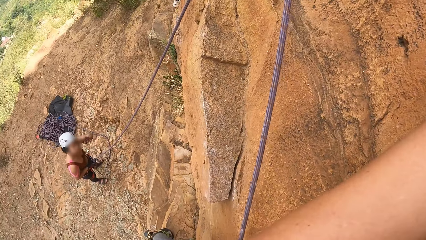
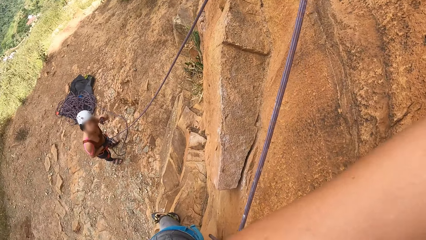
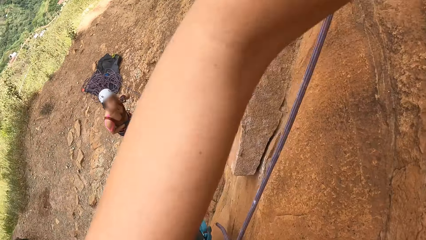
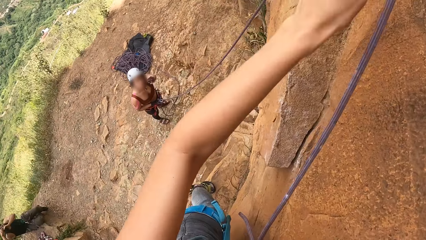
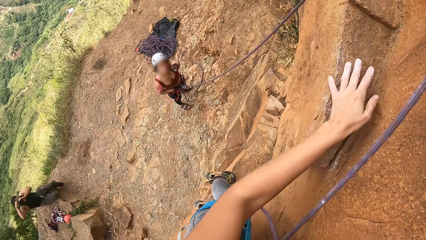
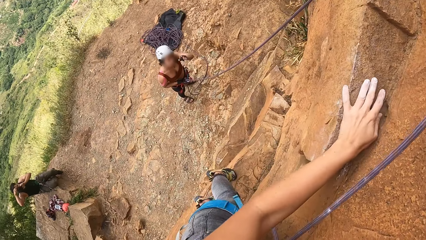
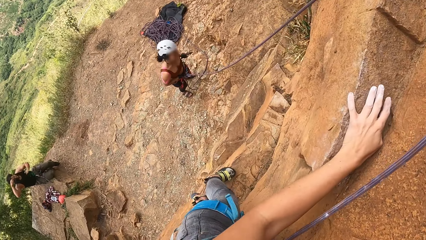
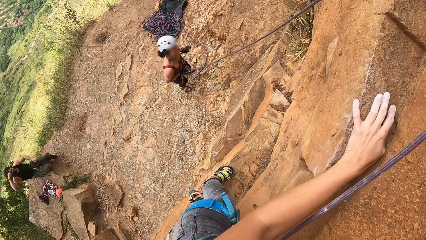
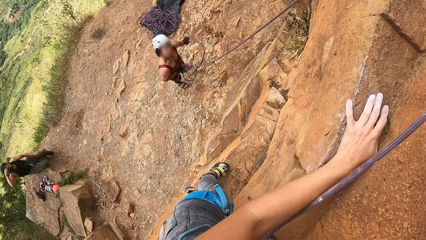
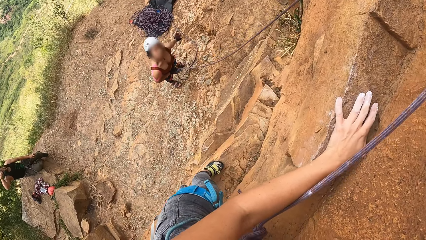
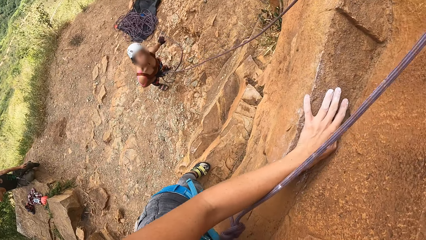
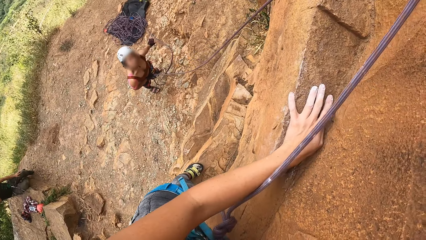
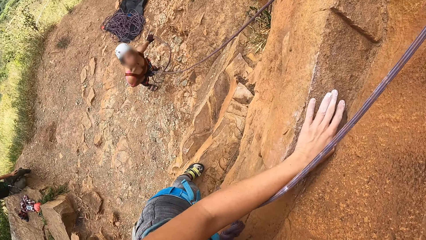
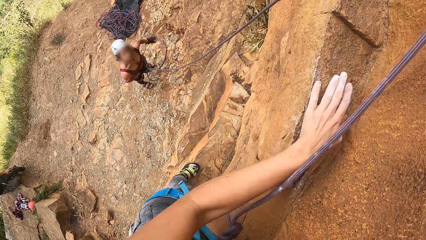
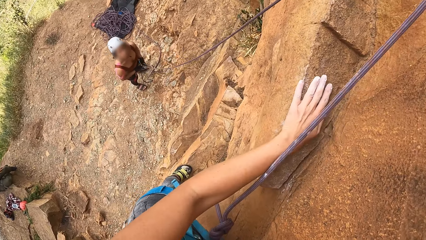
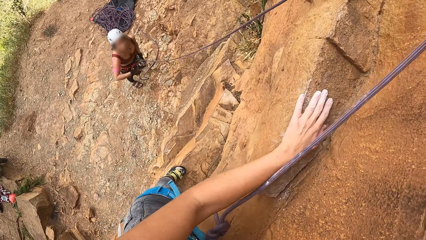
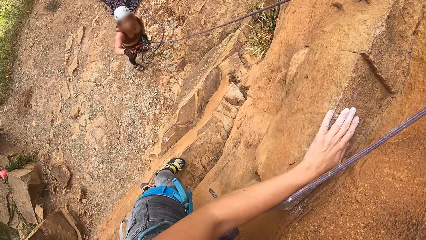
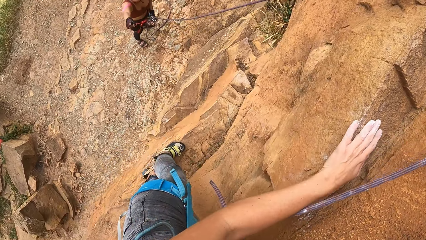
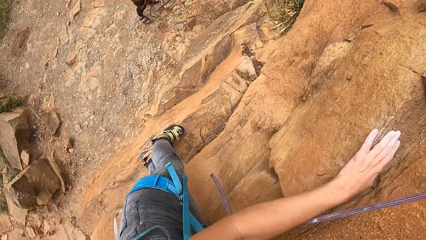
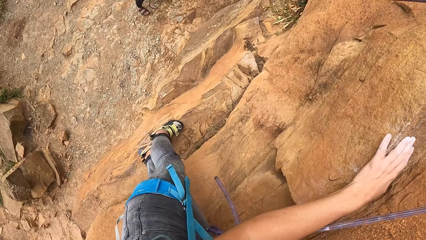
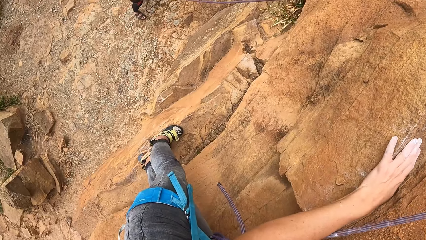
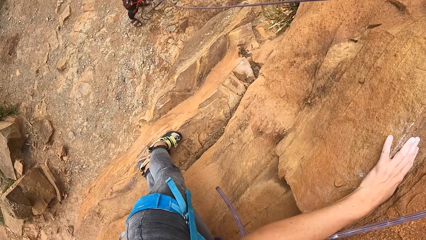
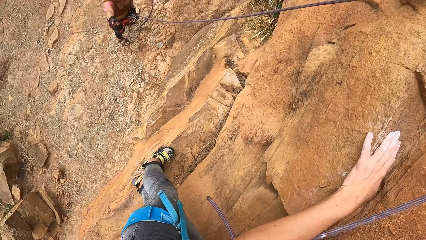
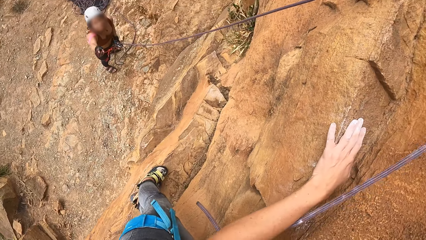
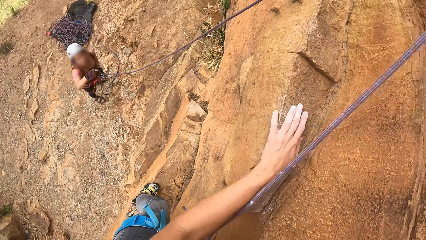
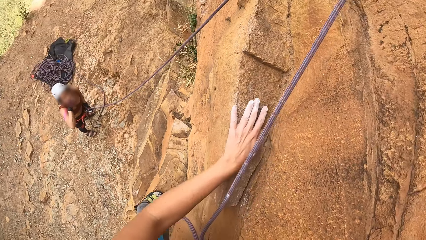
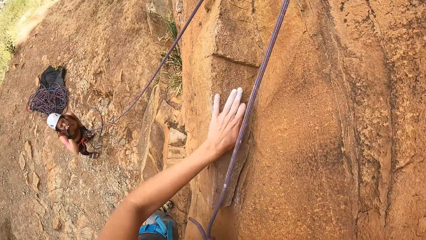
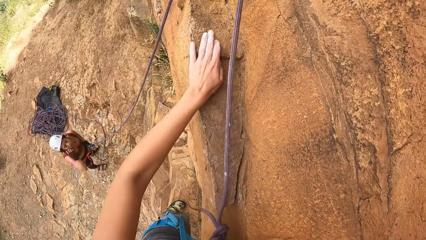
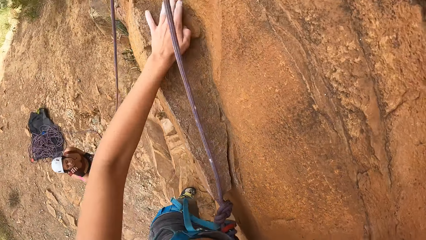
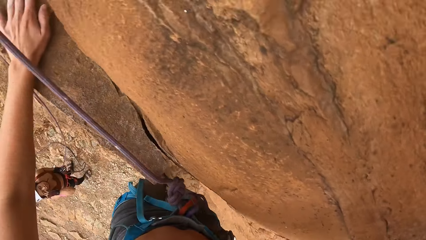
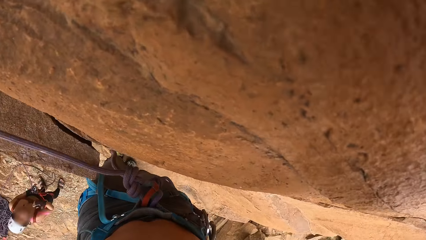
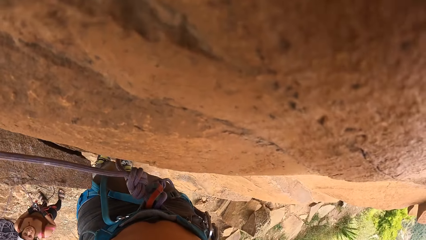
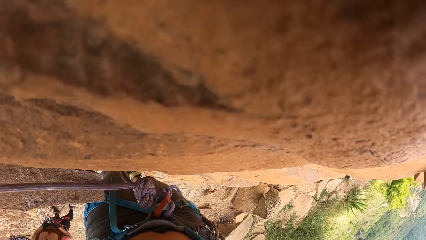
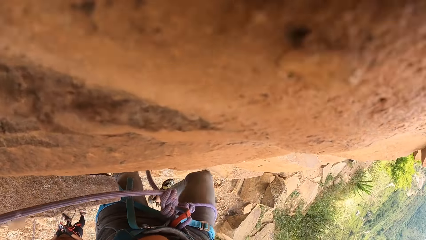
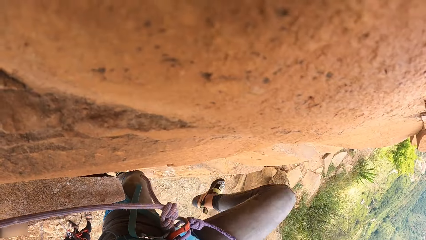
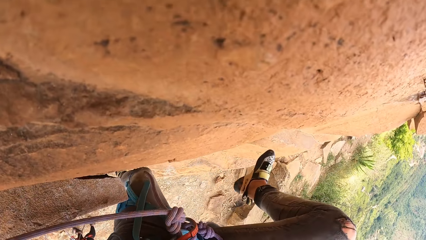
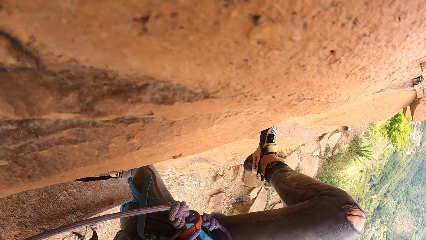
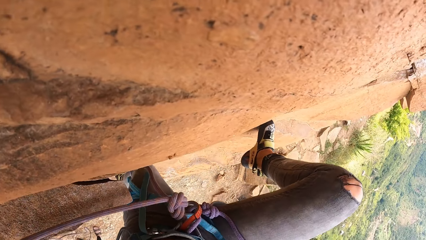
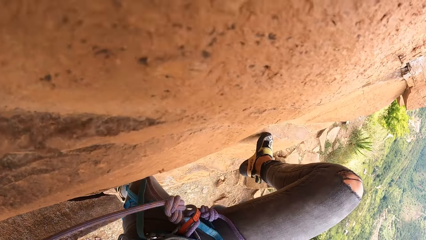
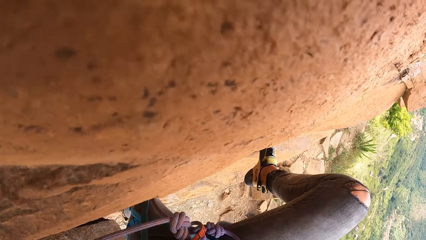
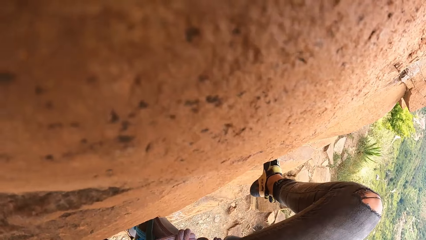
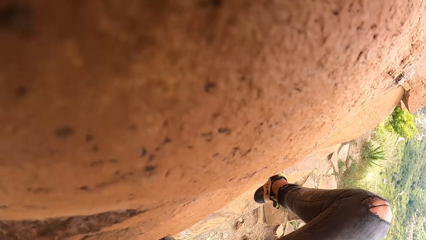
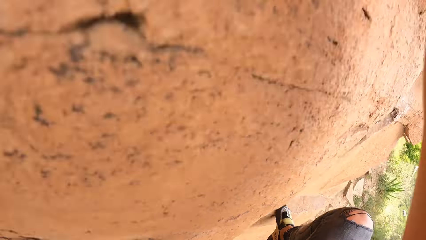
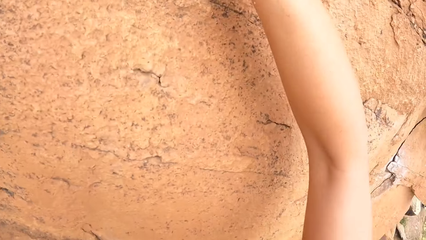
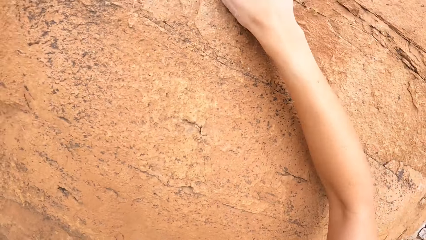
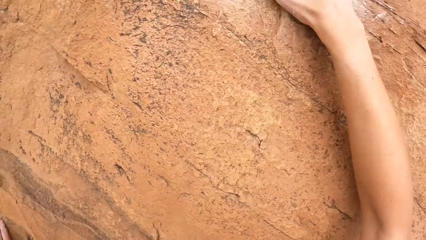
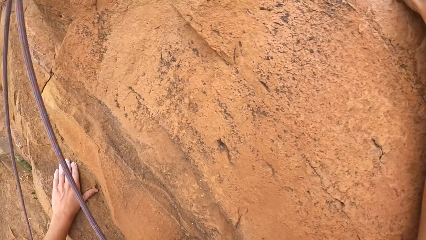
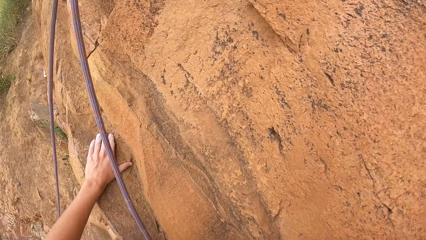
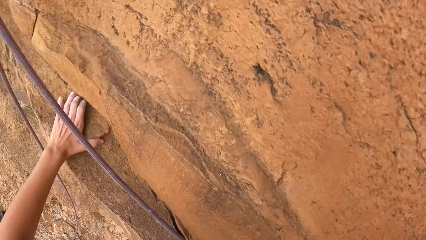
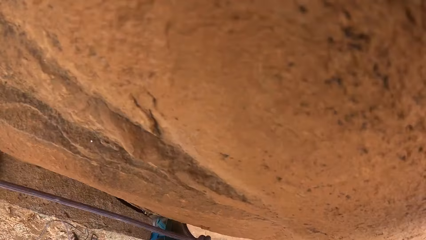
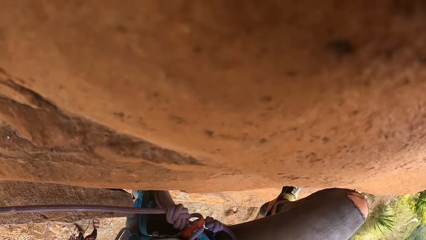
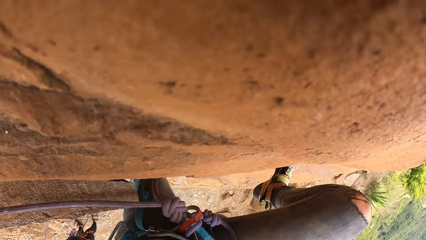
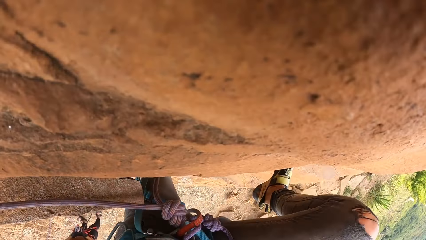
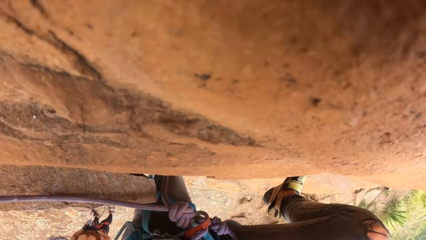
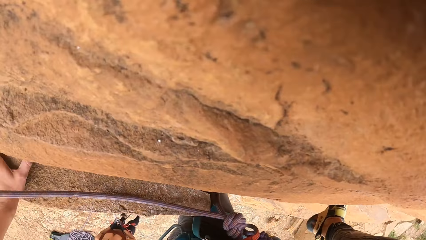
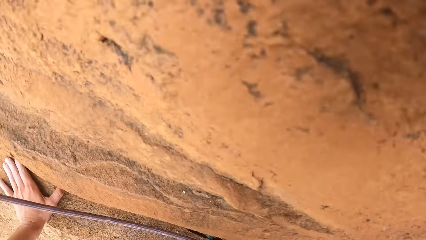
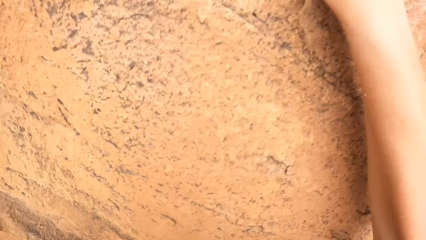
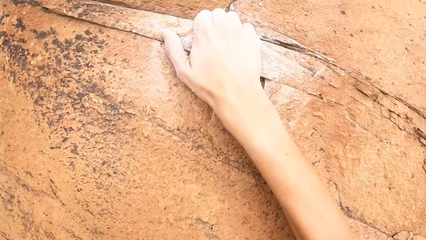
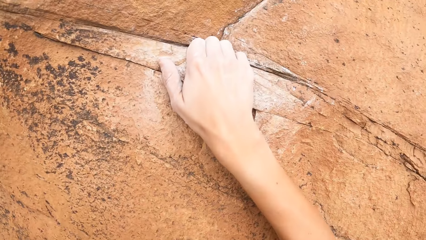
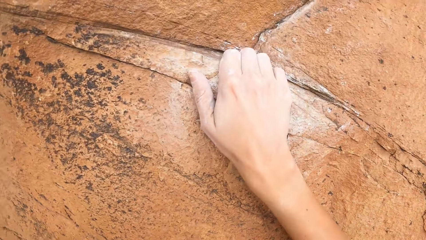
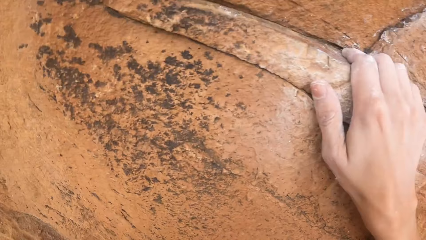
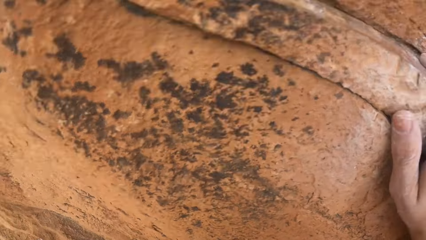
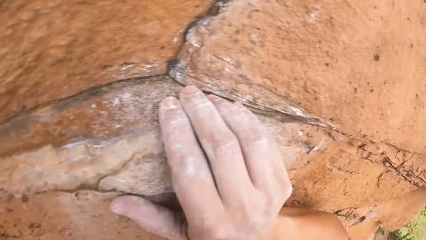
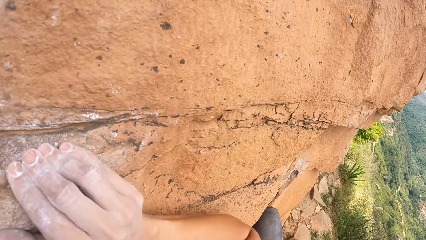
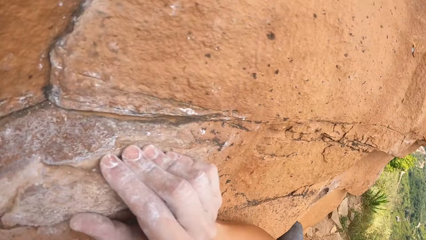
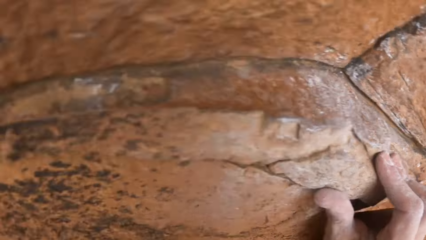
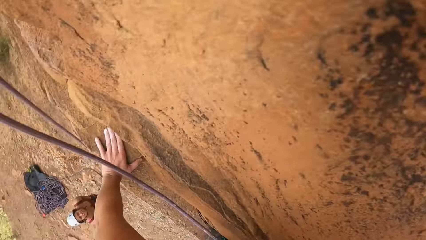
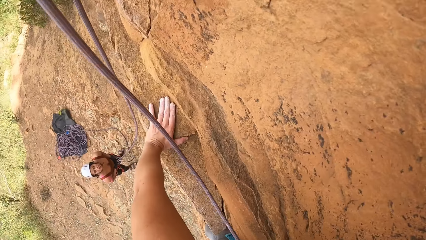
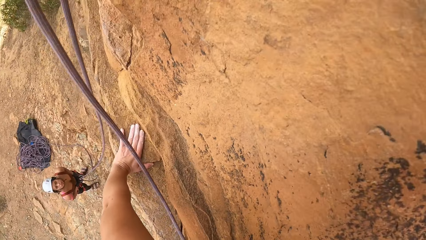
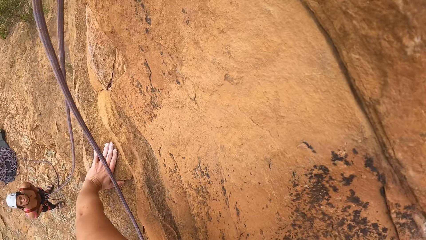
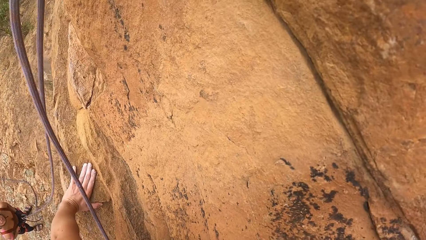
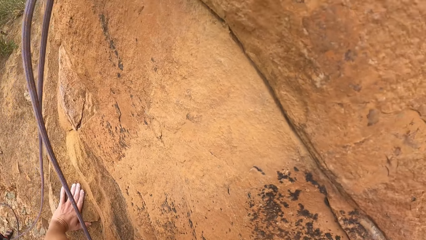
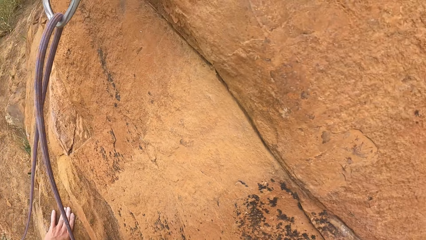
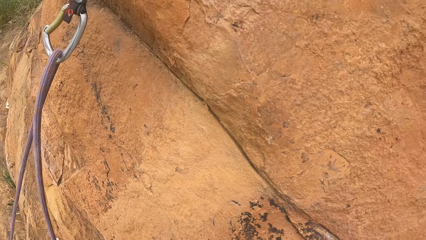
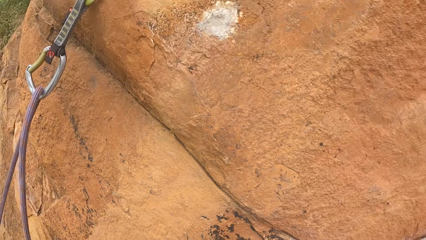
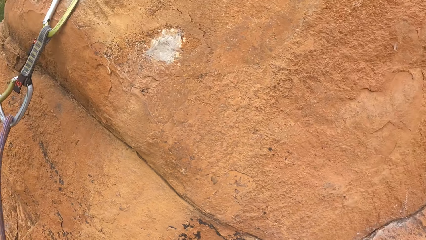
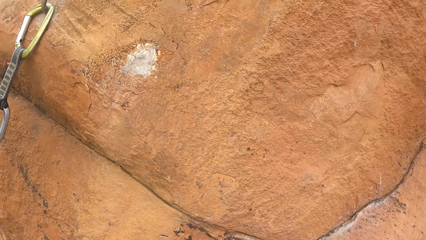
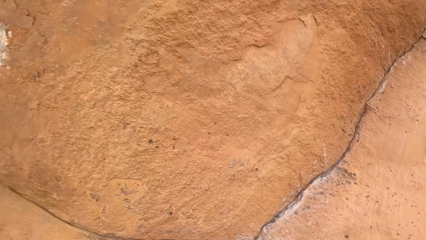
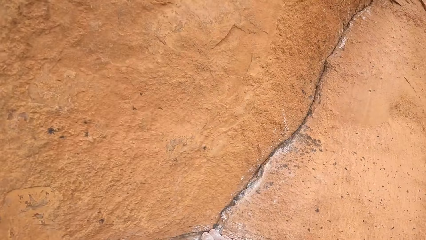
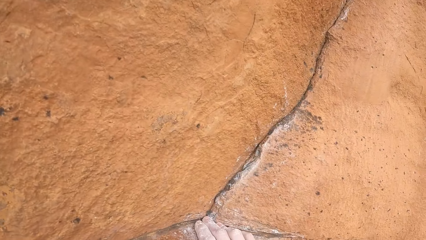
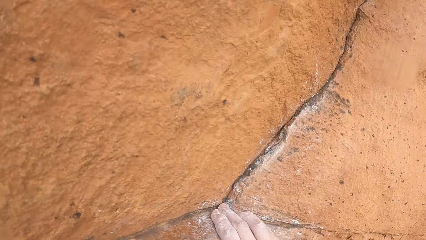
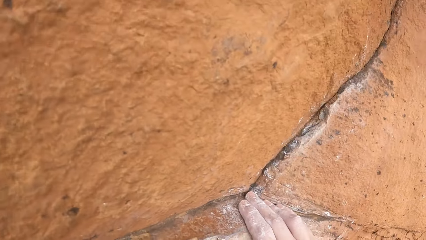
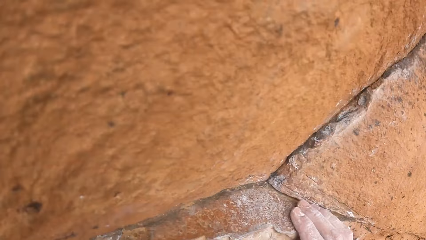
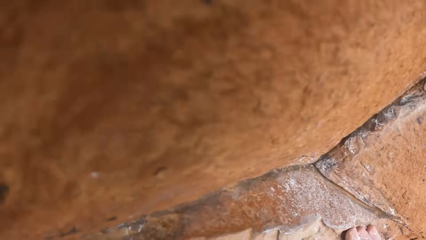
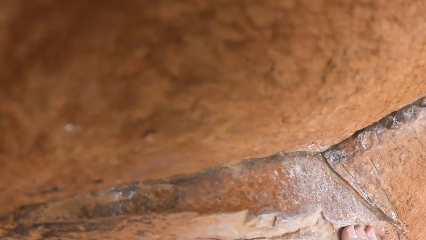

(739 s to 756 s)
The camera wearer looks behind. They talk to a lady. They climb the rock. They look around.
